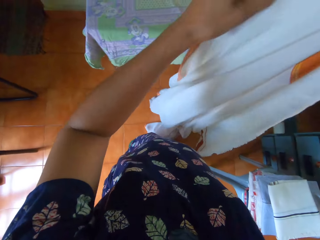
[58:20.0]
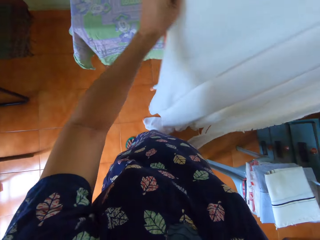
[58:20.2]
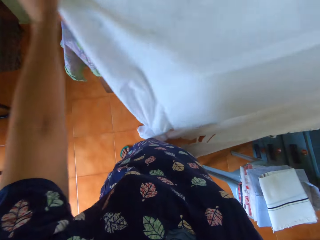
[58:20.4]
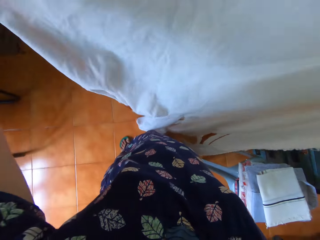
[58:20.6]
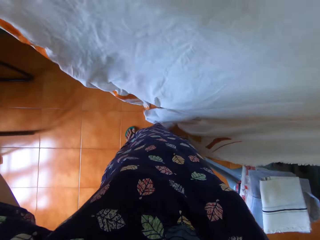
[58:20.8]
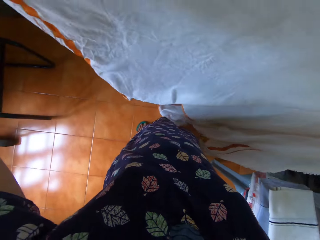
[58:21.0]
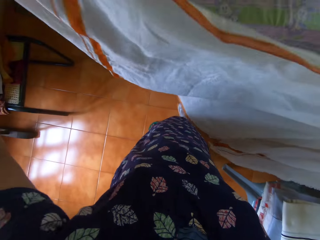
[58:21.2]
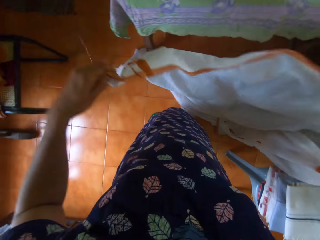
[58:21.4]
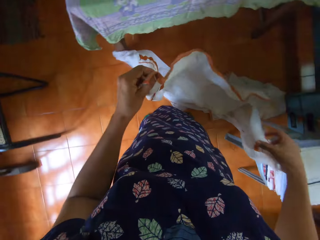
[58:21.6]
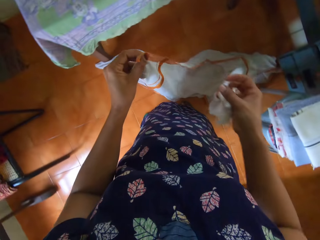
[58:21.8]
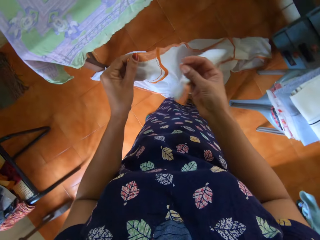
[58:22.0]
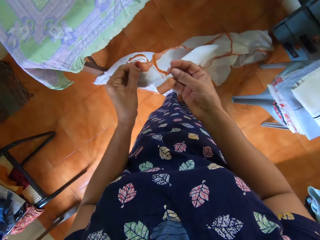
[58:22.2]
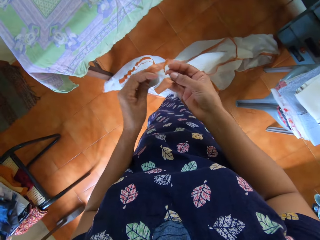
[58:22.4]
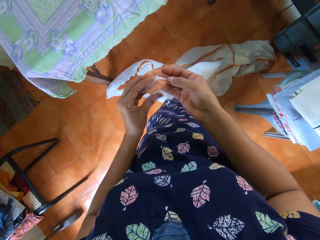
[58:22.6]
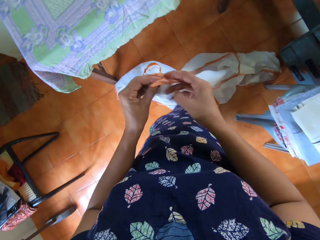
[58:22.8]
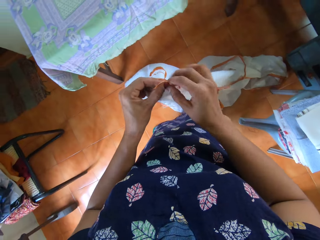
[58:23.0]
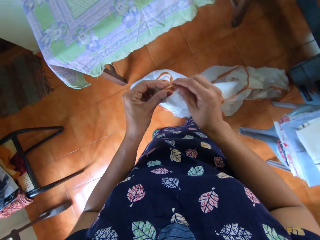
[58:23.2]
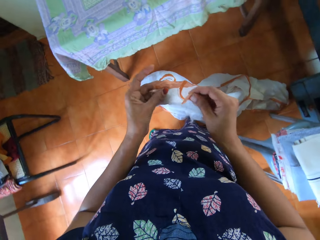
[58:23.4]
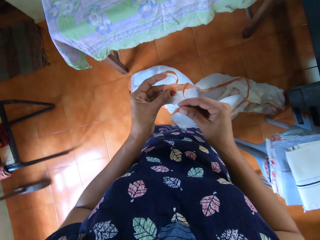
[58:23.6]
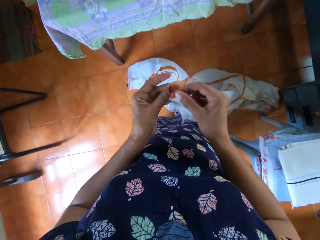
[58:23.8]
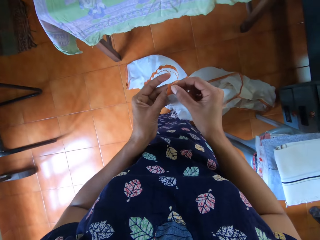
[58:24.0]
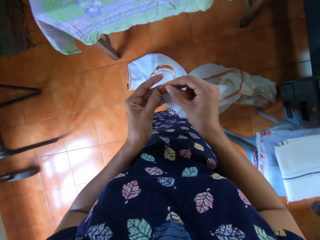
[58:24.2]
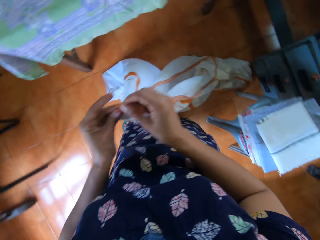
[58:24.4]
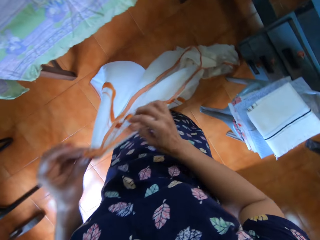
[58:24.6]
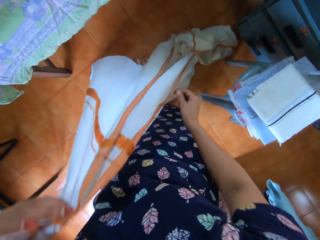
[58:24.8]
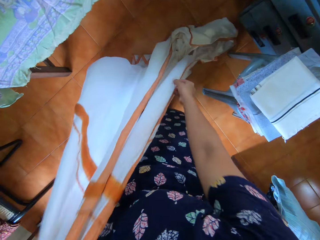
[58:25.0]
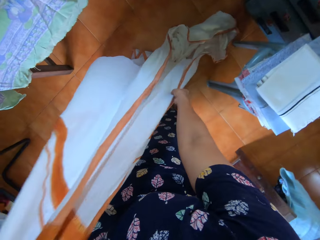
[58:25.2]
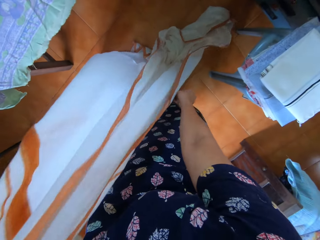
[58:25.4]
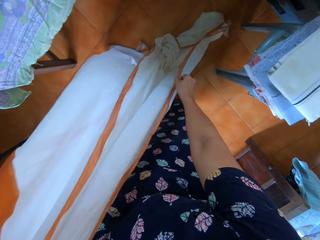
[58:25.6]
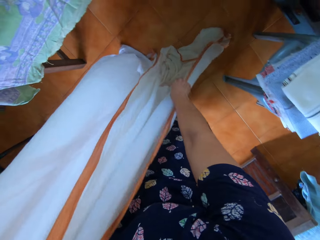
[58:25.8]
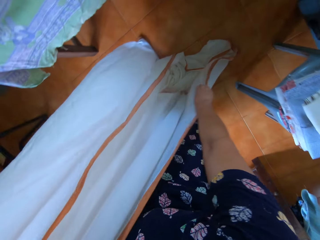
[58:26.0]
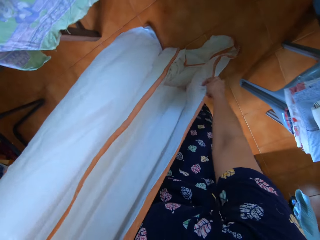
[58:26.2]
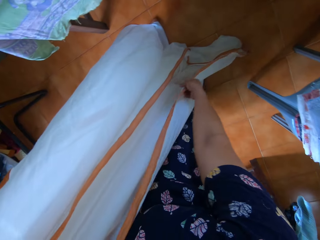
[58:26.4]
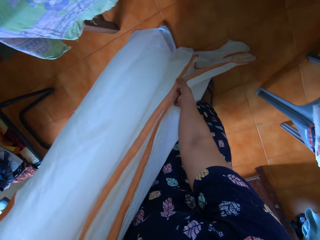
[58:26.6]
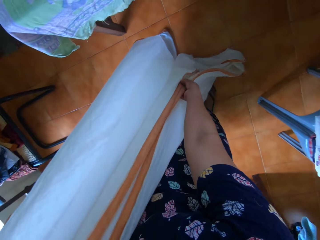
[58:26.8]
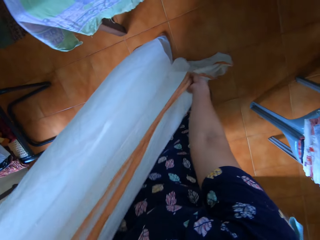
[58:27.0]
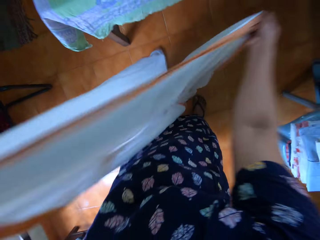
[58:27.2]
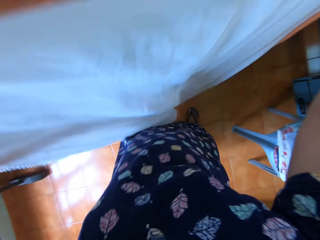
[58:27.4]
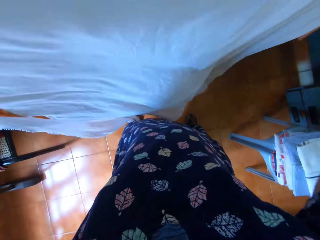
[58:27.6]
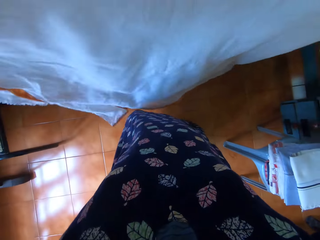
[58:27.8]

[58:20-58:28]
The camera wearer folds the bedsheet with both hands.

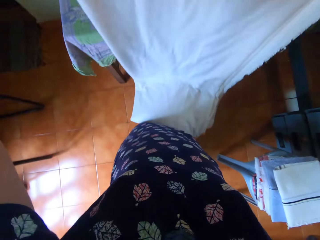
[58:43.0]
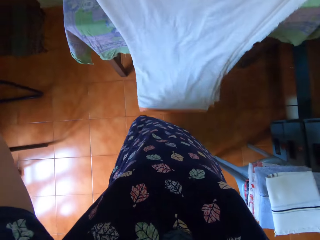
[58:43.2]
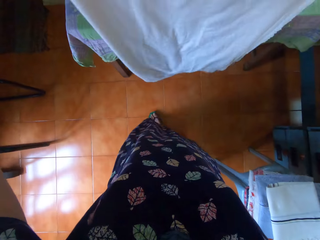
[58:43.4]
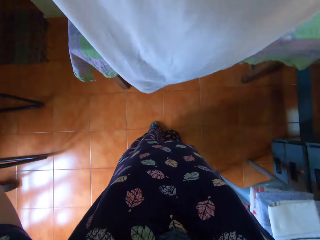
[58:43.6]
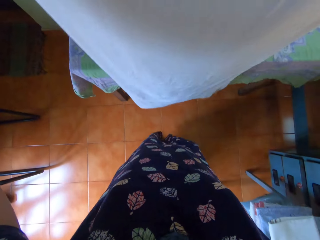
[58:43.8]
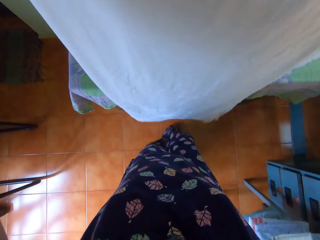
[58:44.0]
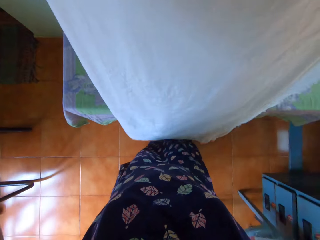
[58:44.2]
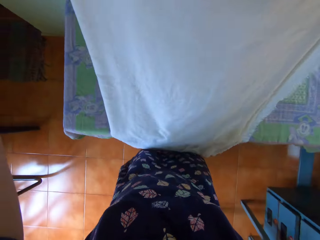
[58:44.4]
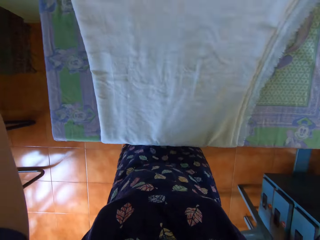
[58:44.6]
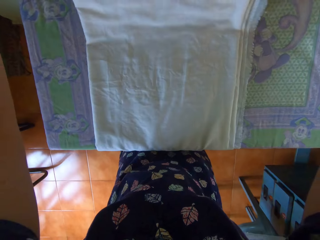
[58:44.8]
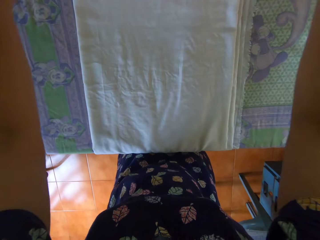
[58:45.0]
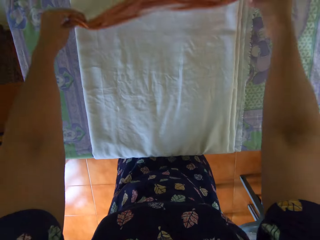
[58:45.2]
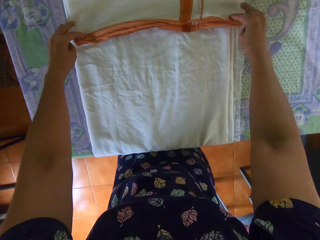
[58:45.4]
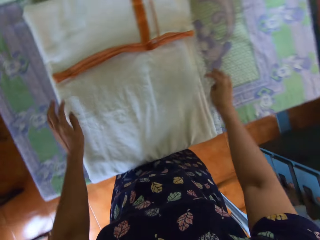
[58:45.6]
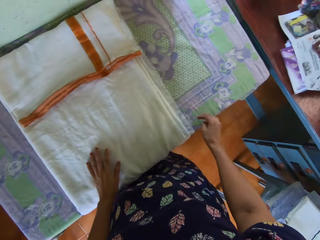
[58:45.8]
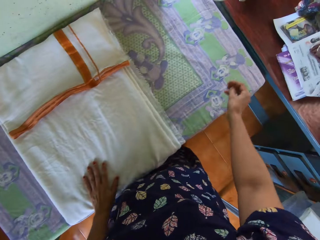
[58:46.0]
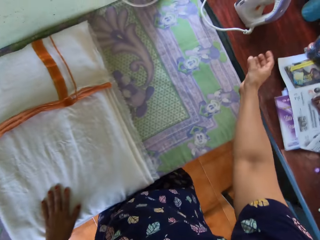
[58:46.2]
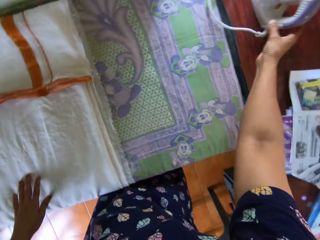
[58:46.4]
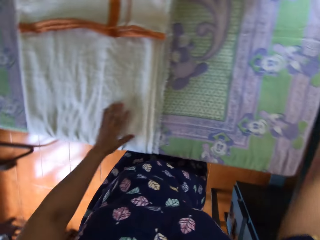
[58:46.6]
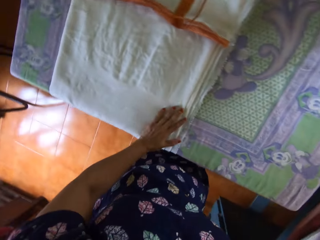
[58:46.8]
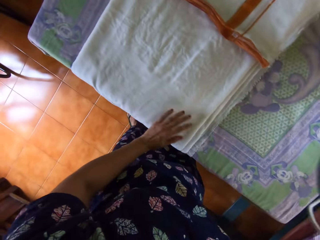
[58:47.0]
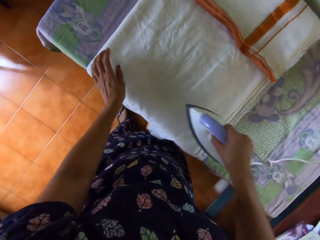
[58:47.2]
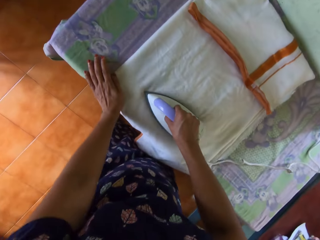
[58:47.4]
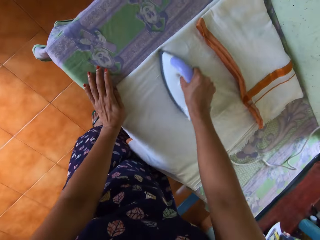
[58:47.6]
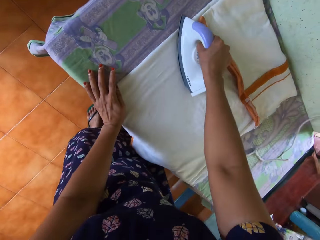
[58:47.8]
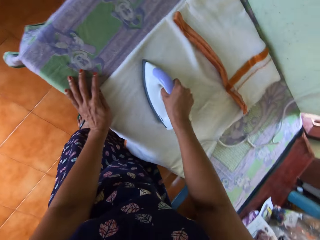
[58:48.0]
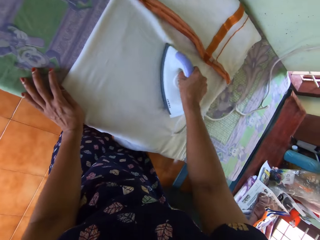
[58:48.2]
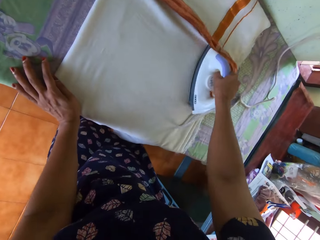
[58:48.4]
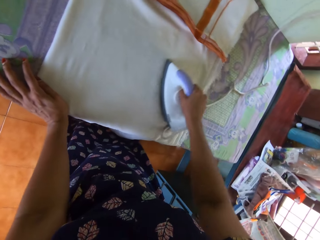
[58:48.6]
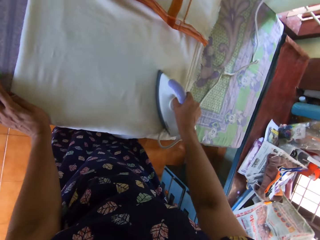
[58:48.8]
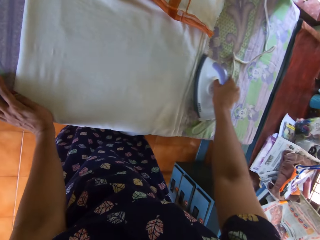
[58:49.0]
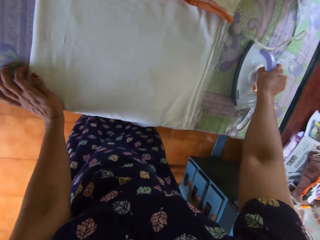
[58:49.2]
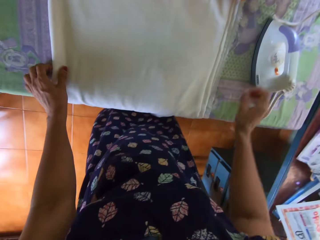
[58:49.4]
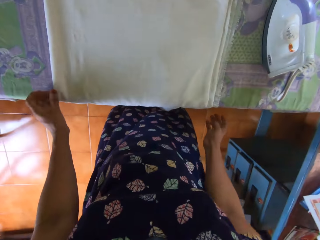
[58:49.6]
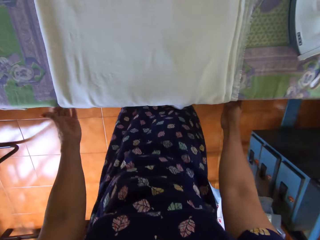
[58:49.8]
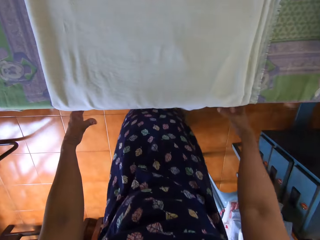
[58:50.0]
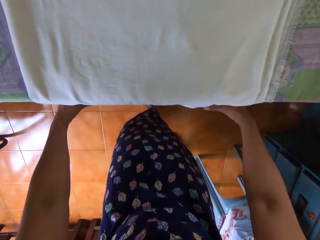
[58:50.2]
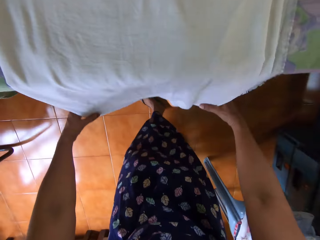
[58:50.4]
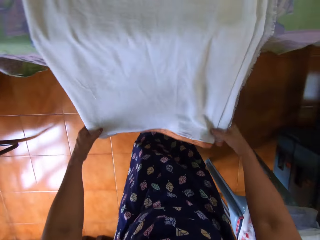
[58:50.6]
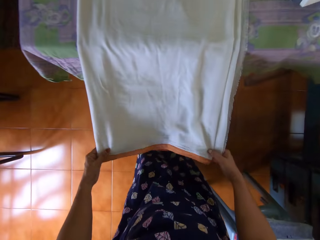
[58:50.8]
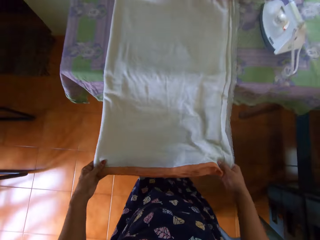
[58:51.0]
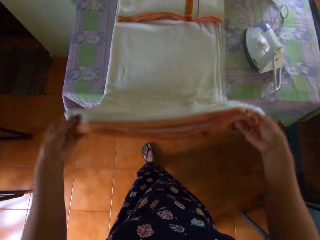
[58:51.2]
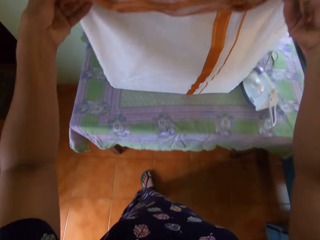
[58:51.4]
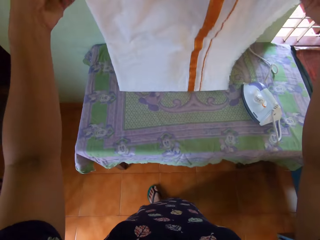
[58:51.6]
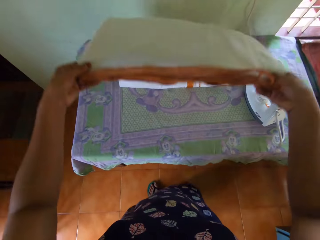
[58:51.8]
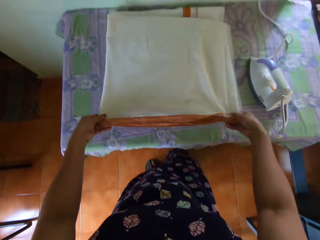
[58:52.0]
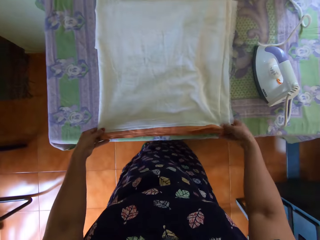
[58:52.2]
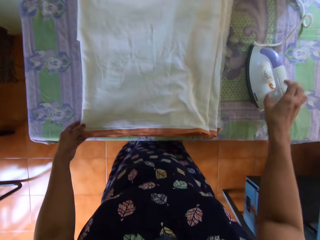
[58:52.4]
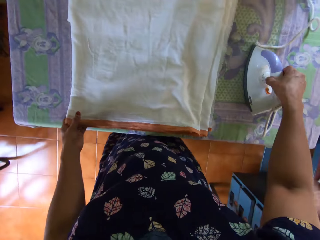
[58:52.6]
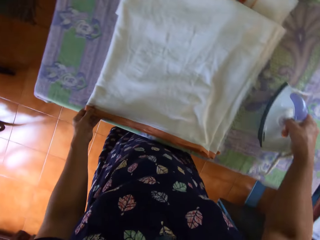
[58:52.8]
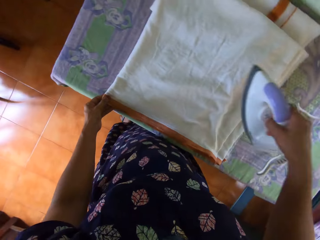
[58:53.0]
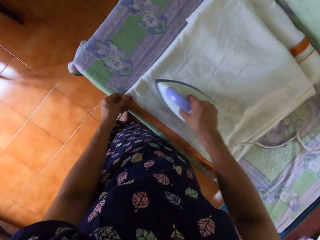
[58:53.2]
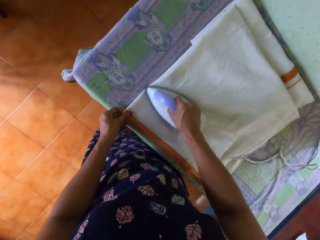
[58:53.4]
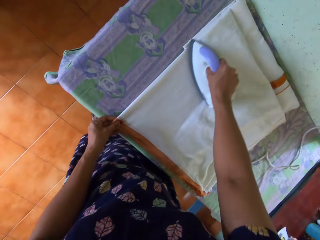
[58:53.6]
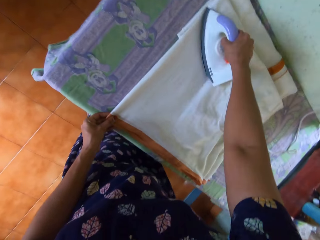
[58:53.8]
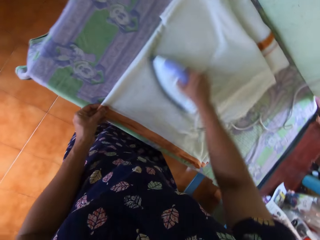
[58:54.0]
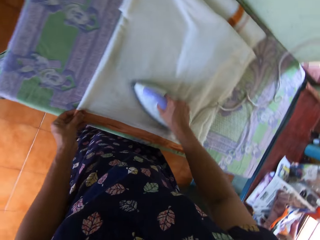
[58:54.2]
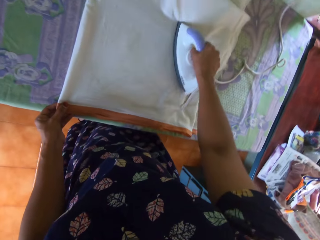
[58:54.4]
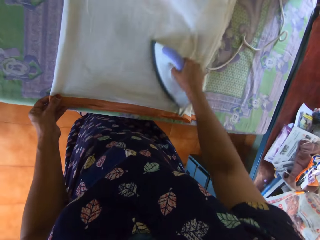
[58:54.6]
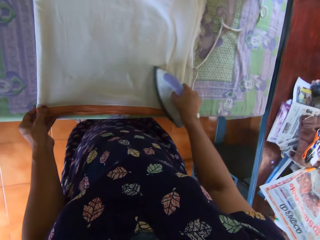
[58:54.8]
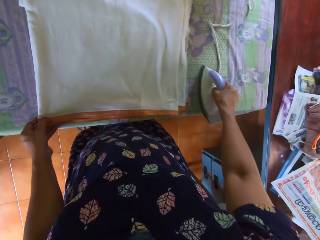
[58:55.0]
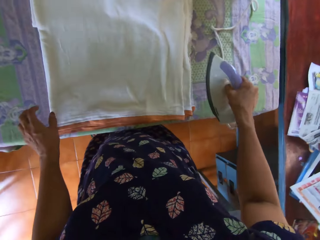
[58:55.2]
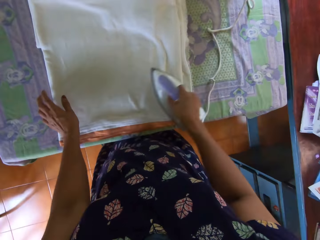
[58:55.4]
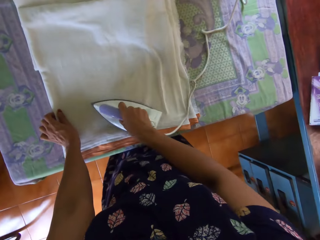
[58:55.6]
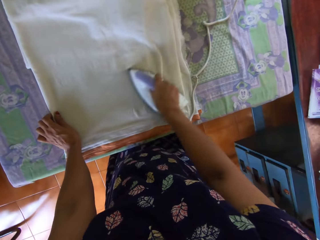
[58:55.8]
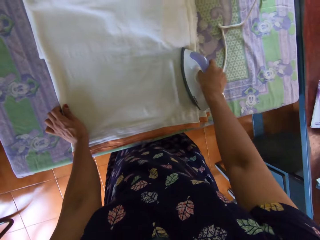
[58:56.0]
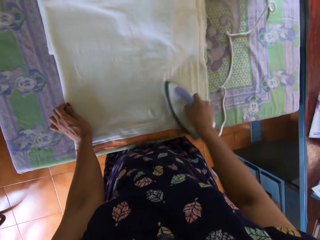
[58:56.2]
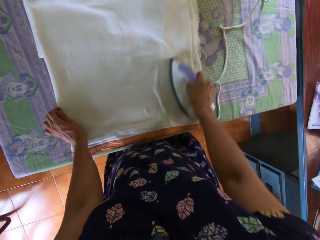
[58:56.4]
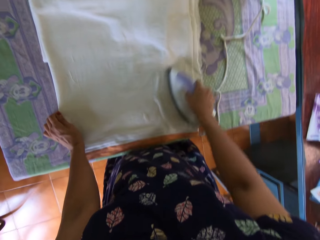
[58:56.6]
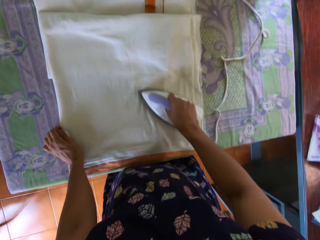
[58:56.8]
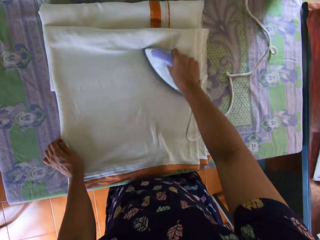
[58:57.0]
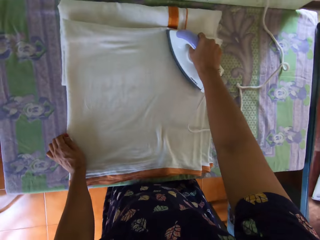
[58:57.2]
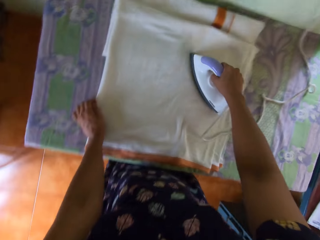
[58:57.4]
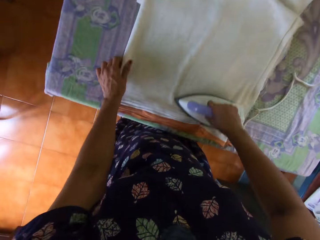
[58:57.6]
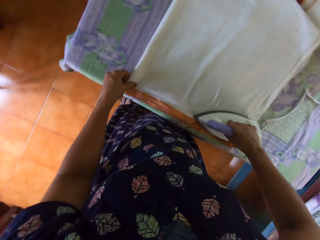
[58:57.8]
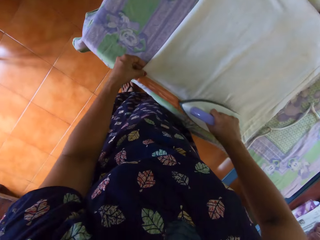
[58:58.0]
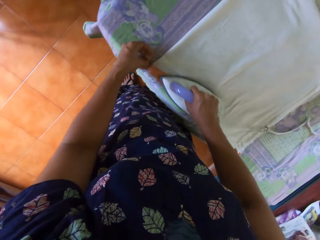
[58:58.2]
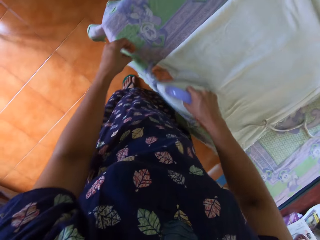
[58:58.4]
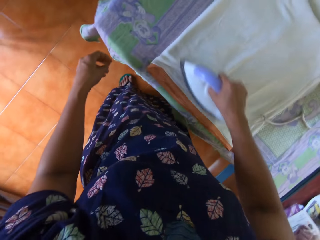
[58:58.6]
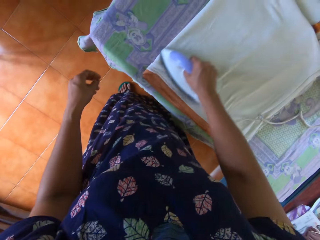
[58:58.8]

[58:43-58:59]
The camera wearer lays the piece of cloth on the table. She puts the fabric on the table. She picks a pressing iron from a desk with her right hand. She presses the bedsheet on the pressing table with the pressing iron in her right hand. She slides the pressing iron away to the right with her right hand. She folds the bedsheet on the pressing table with both hands. She picks the pressing iron up with her right hand. She presses the bedsheet on the pressing table with the pressing iron in her right hand. She moves her hand.
